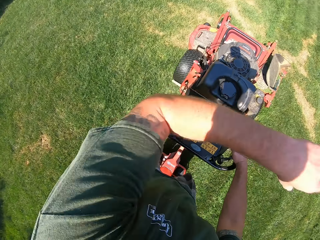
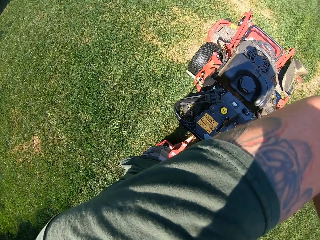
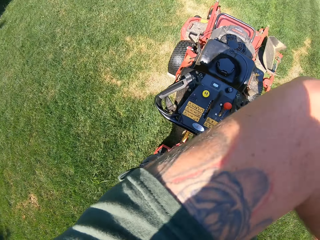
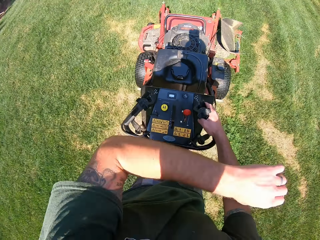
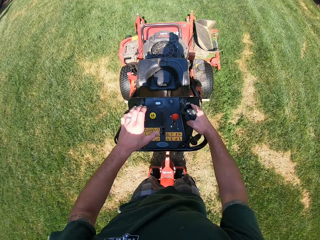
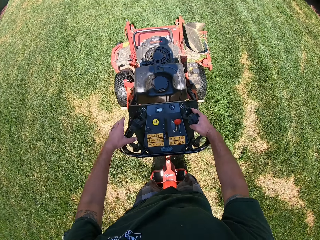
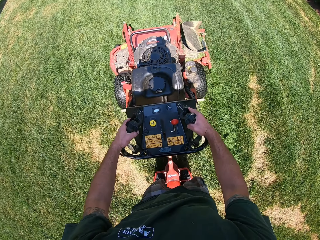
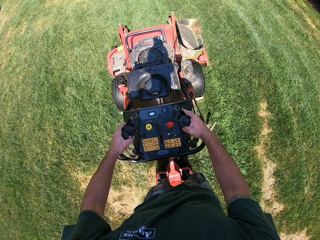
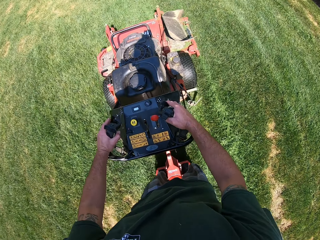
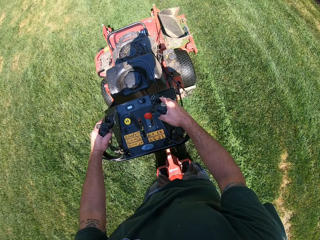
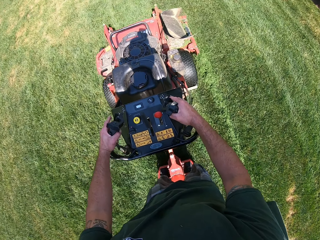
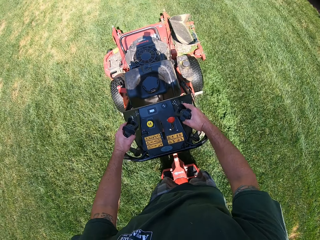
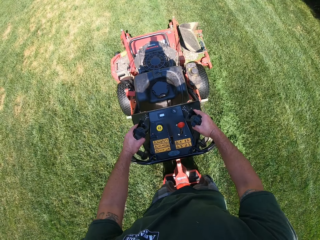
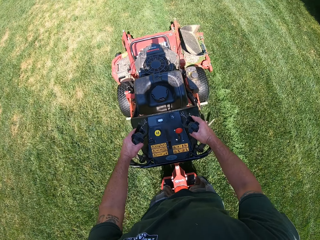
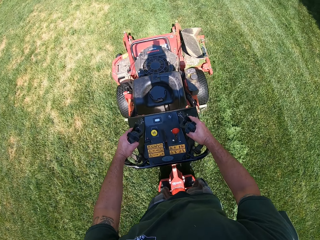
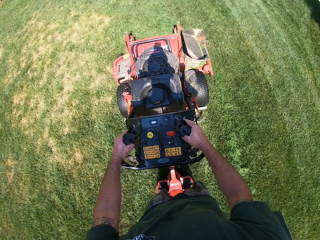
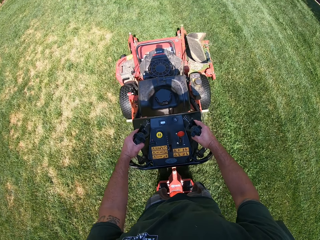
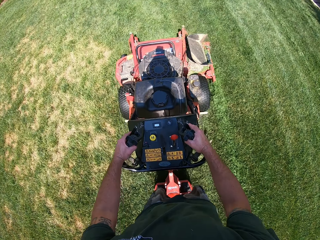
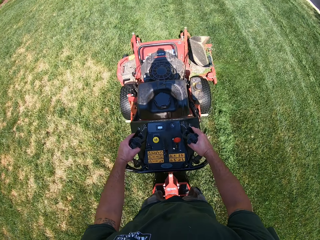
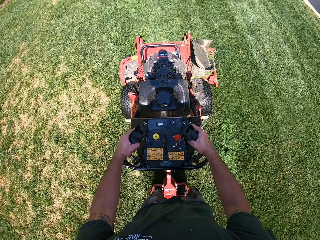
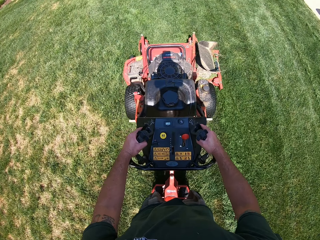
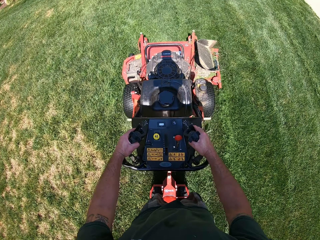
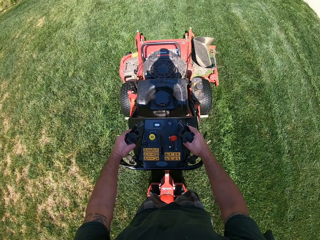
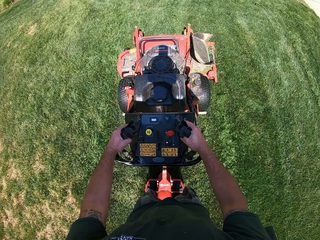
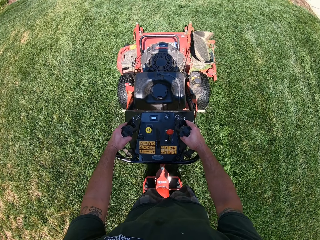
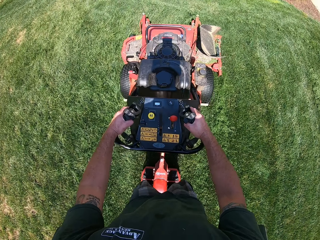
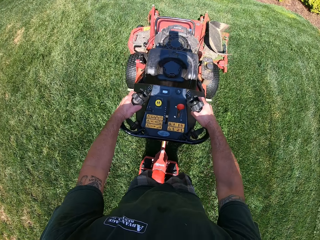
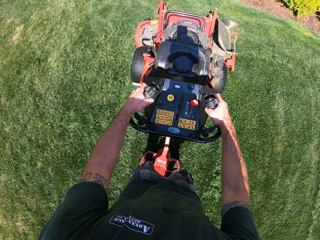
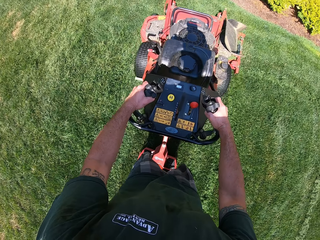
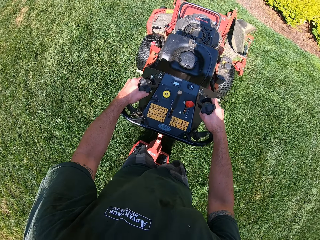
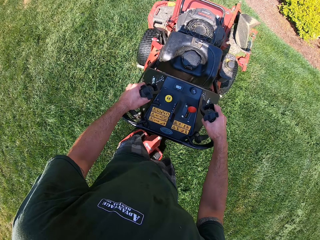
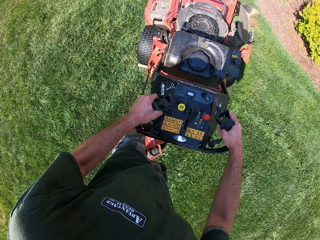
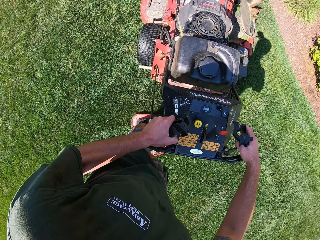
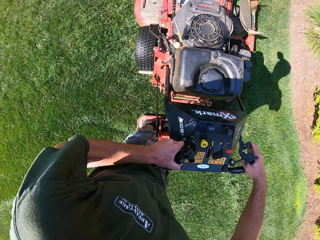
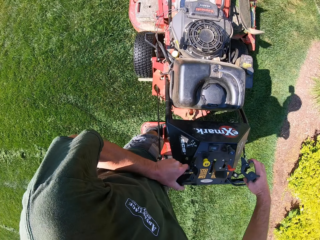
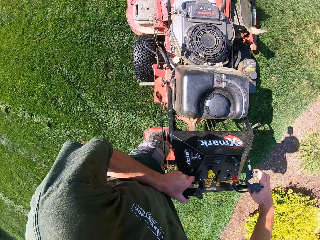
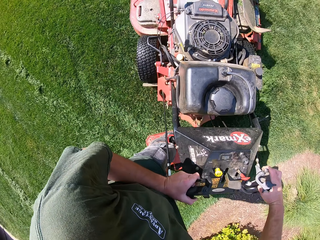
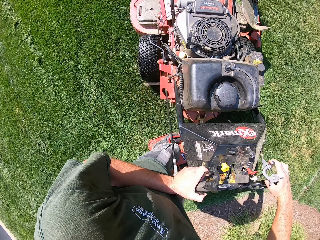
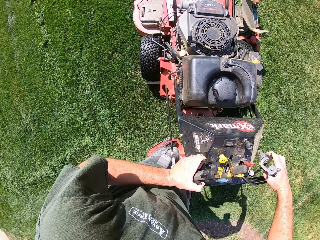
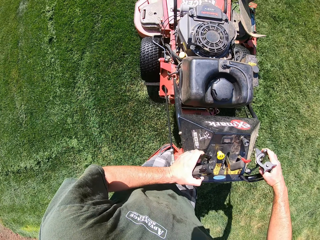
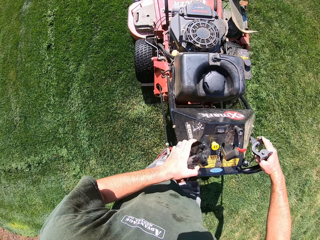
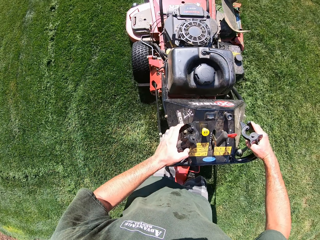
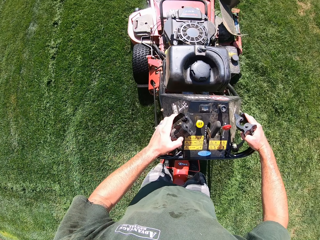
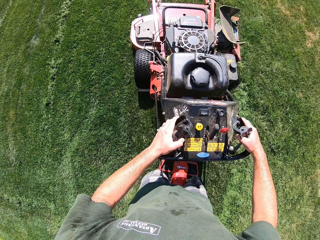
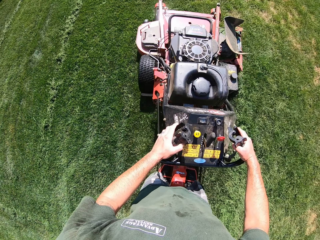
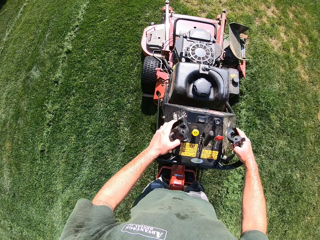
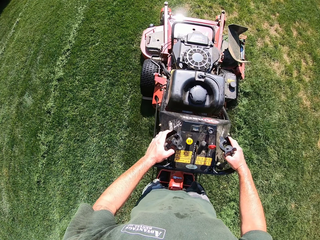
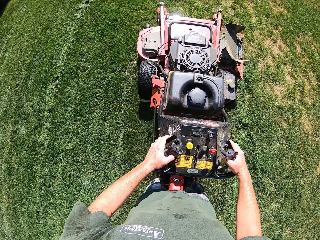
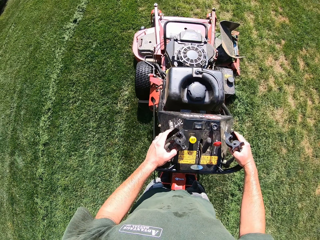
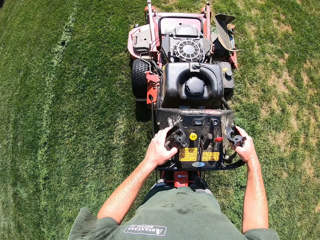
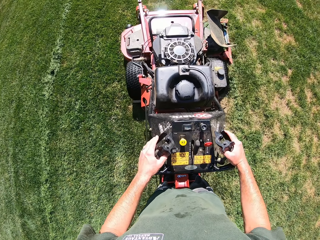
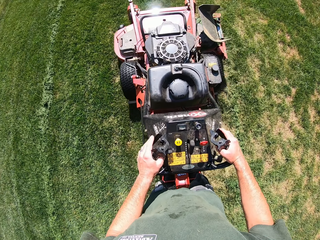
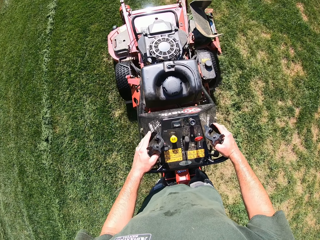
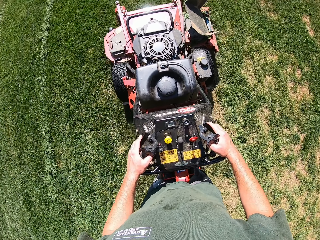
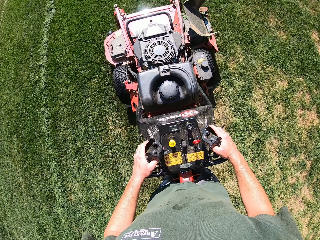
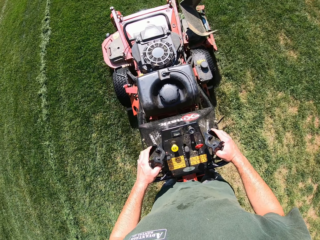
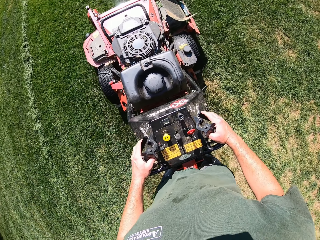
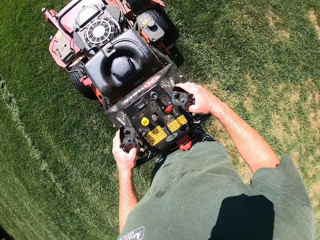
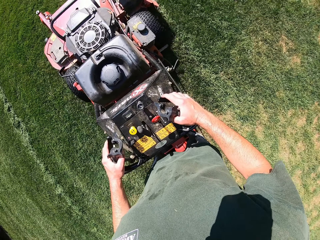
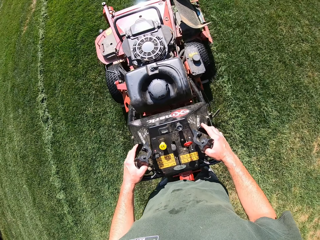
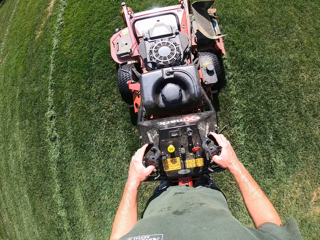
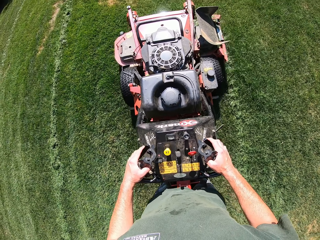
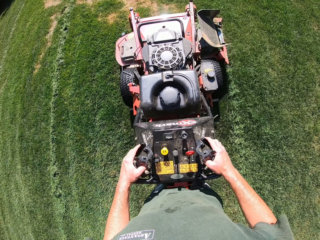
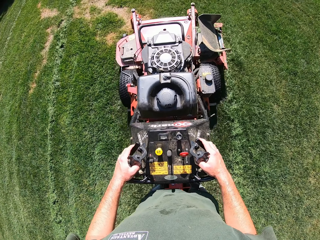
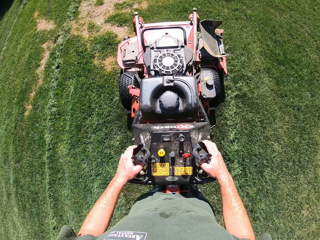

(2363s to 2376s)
The camera wearer wipes his face with his left arm. He returns his left hand on the lawn mower and holds the lawn mower handle. He turns the lawn mower to the right. He mows the lawn with the lawn mower.

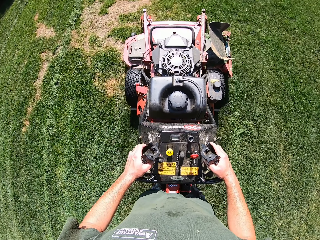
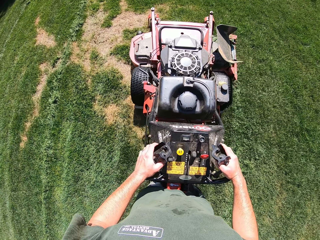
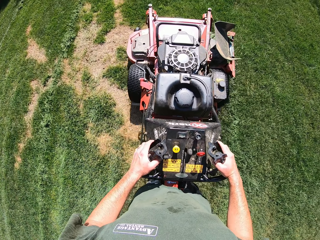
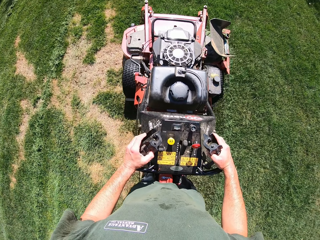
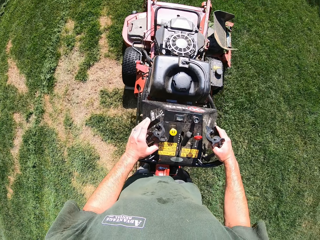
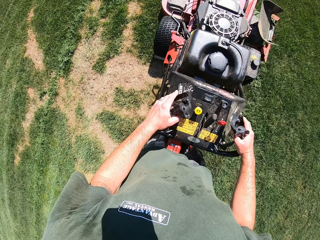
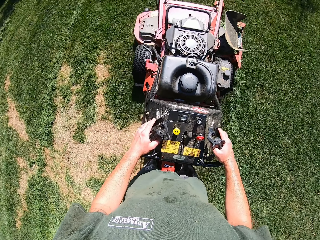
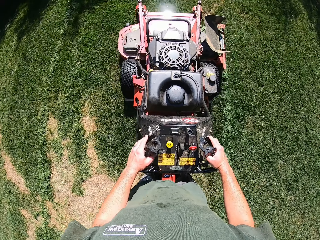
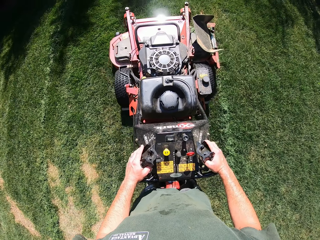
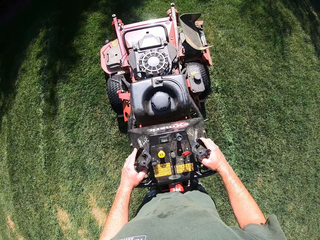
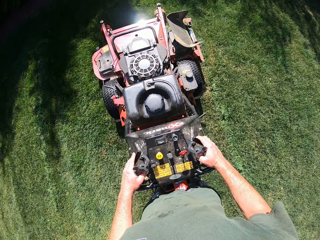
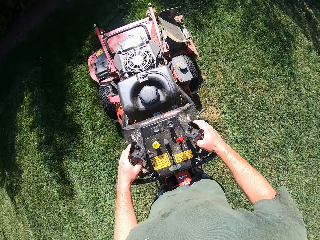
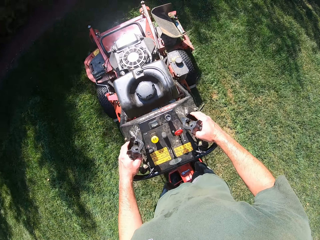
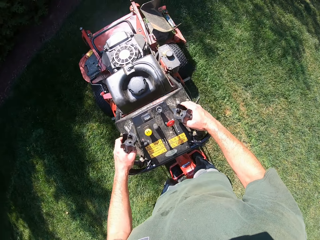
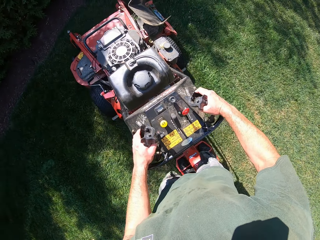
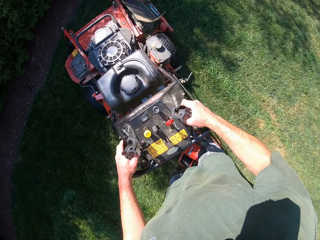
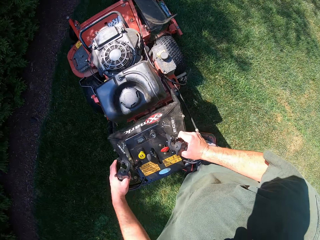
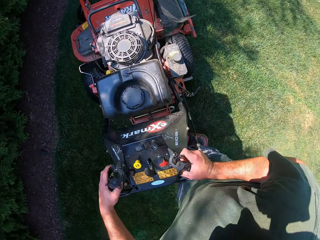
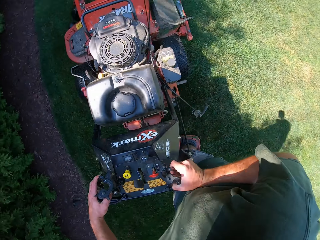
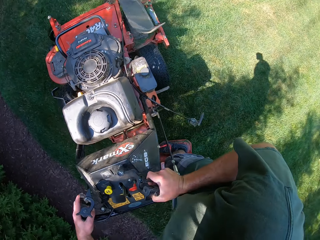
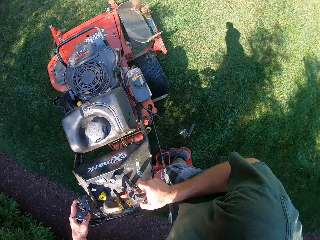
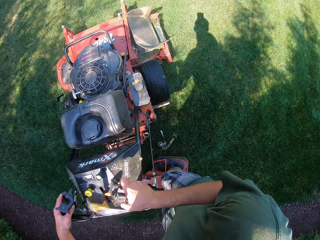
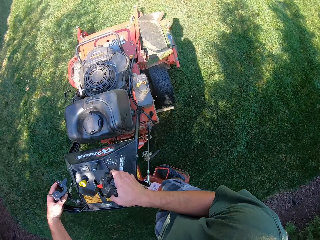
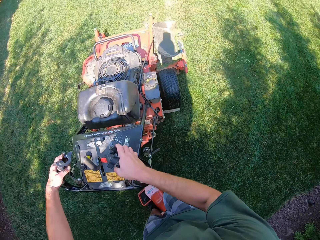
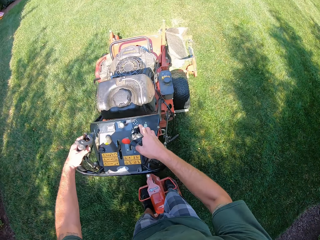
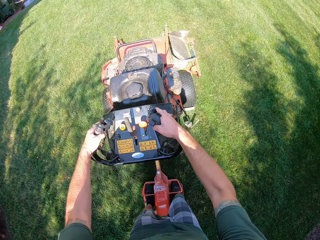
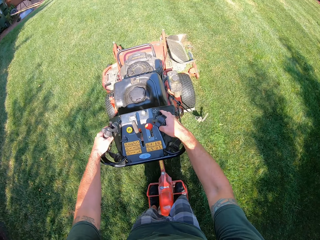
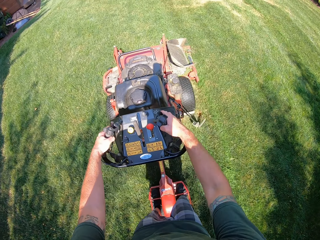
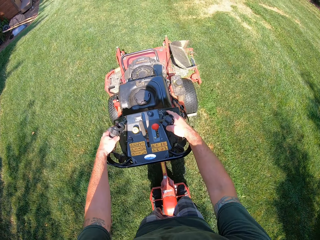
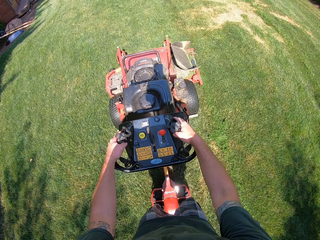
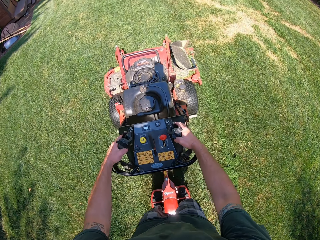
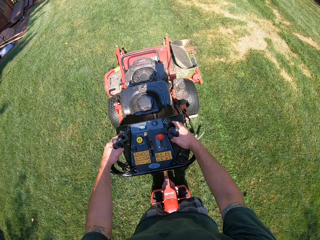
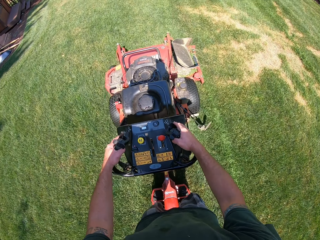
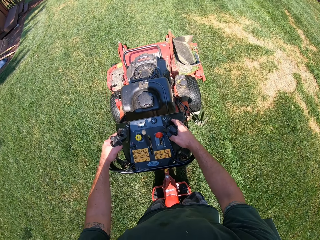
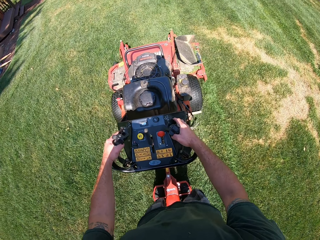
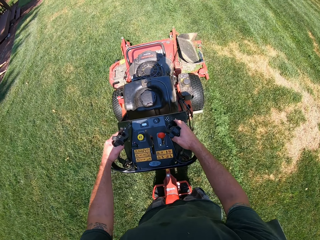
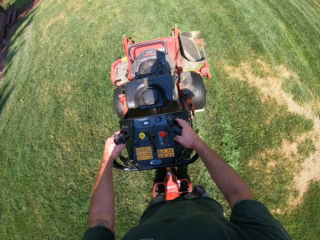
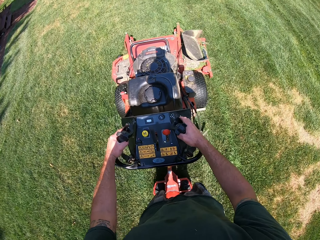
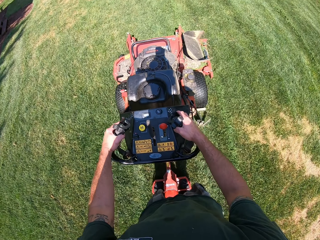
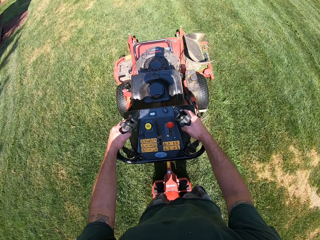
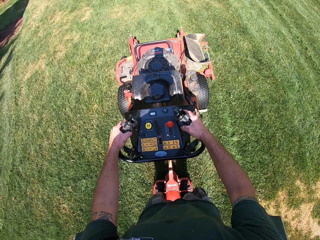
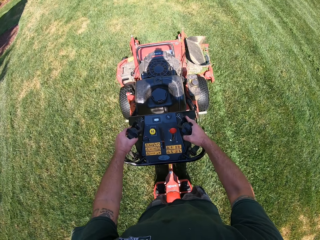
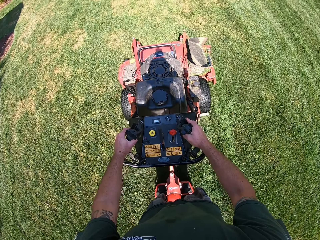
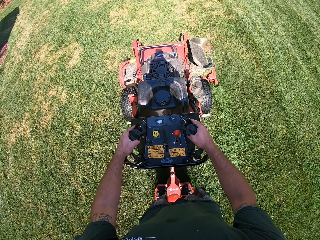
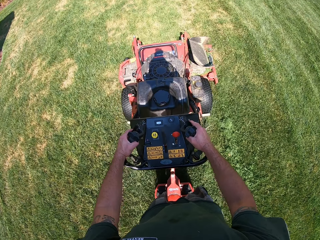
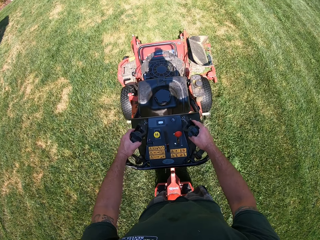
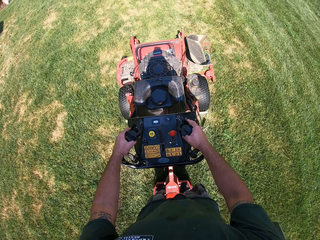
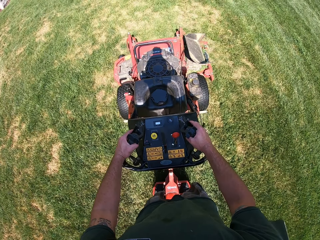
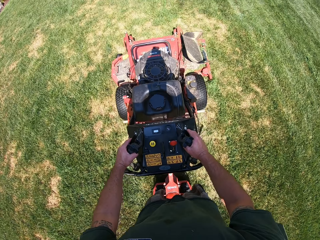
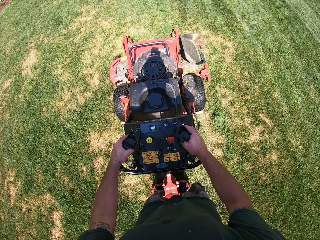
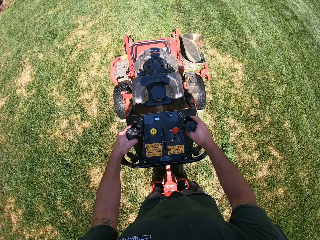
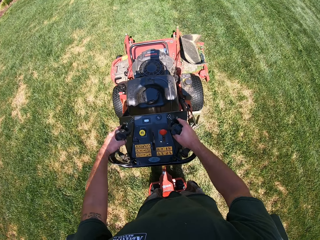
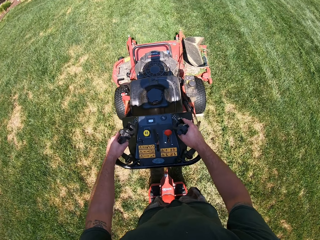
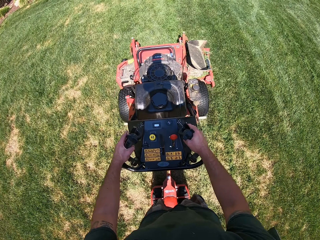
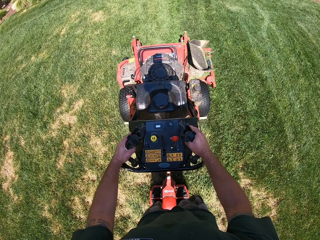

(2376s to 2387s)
The camera wearer turns the lawn mower to the right. They mow the lawn with the lawn mower.
